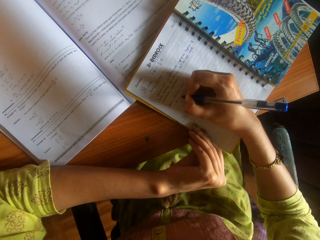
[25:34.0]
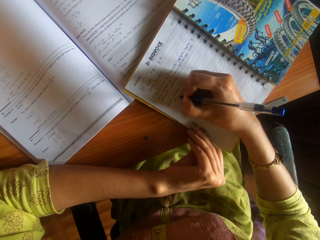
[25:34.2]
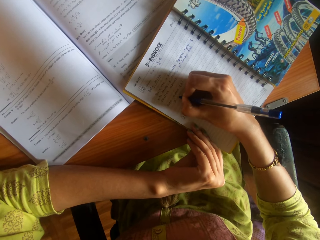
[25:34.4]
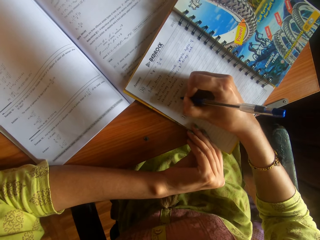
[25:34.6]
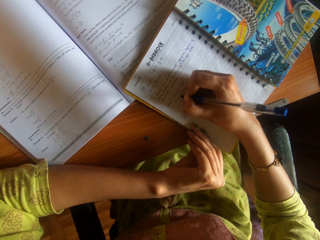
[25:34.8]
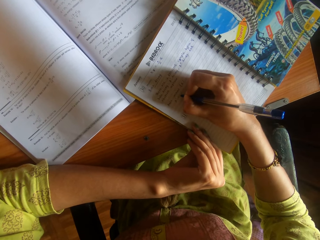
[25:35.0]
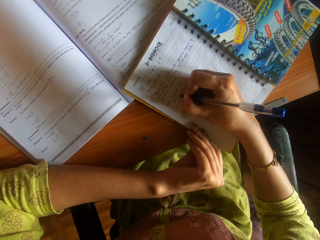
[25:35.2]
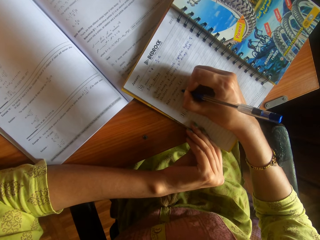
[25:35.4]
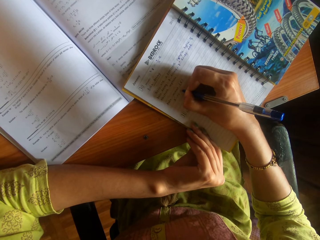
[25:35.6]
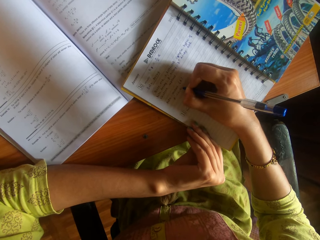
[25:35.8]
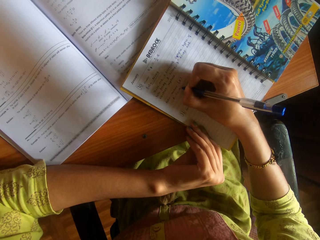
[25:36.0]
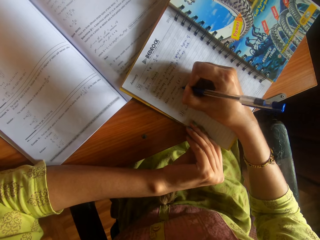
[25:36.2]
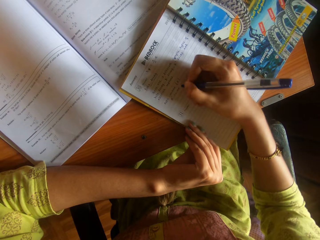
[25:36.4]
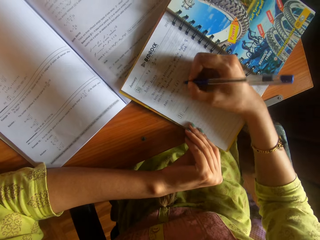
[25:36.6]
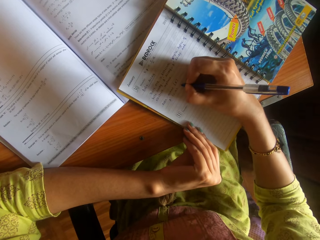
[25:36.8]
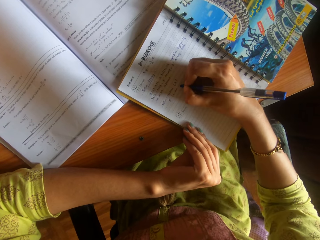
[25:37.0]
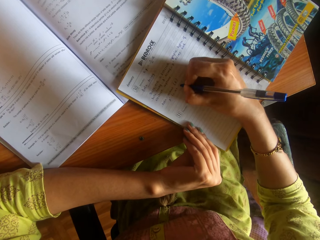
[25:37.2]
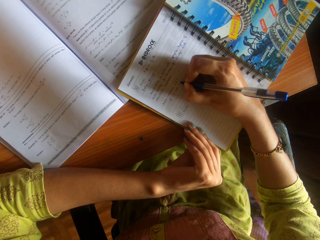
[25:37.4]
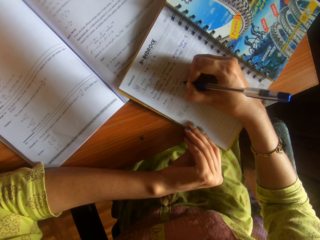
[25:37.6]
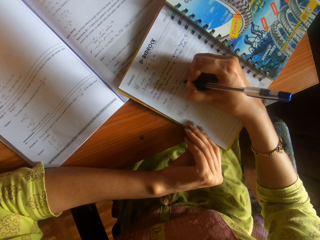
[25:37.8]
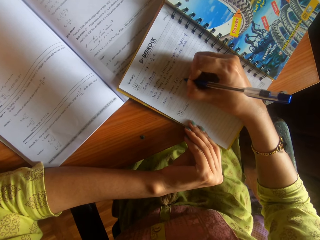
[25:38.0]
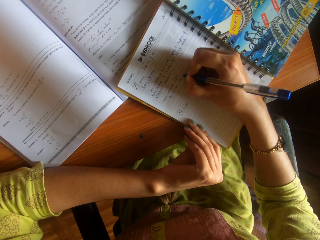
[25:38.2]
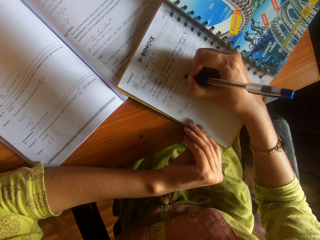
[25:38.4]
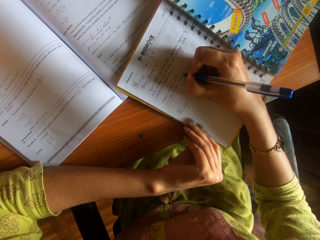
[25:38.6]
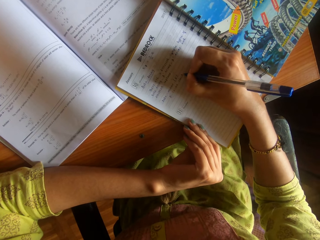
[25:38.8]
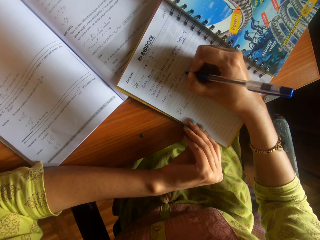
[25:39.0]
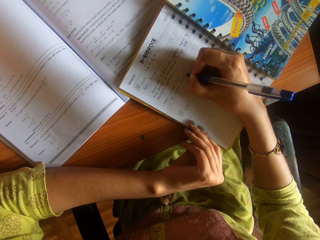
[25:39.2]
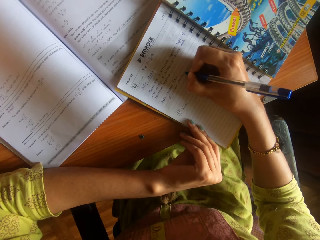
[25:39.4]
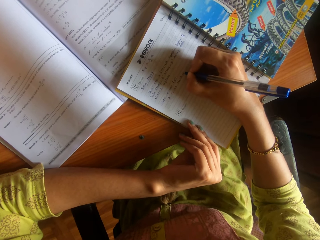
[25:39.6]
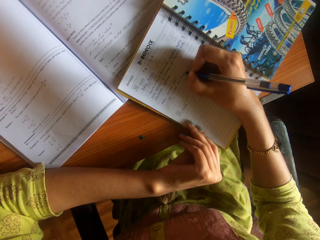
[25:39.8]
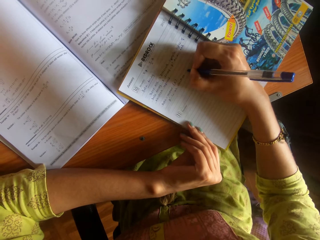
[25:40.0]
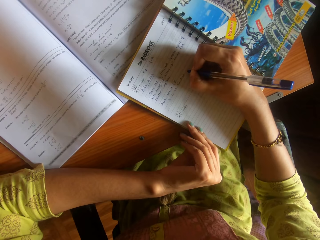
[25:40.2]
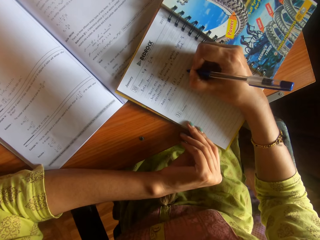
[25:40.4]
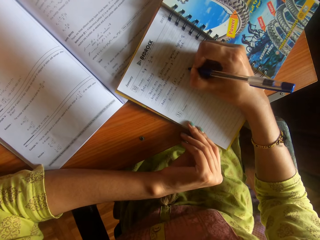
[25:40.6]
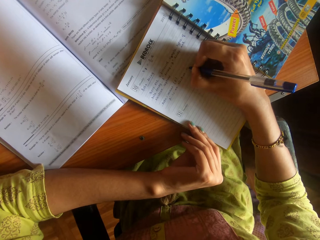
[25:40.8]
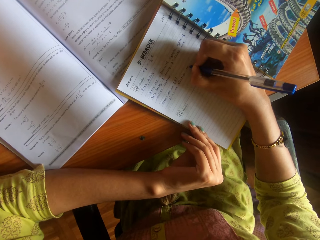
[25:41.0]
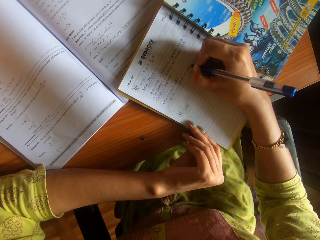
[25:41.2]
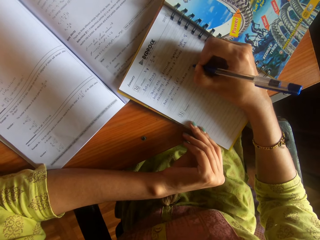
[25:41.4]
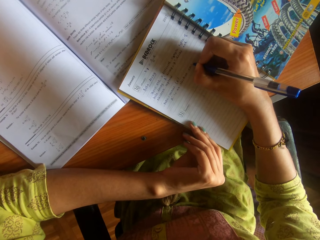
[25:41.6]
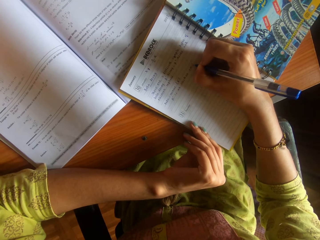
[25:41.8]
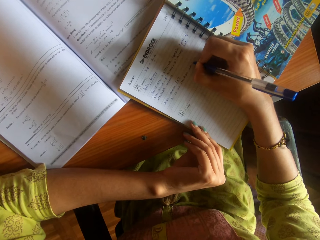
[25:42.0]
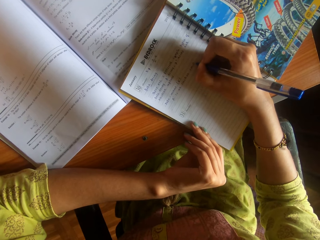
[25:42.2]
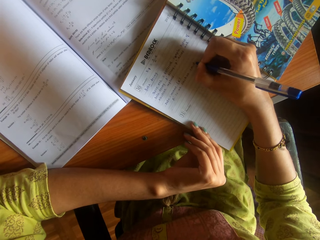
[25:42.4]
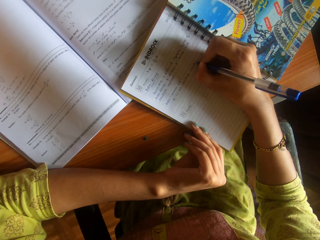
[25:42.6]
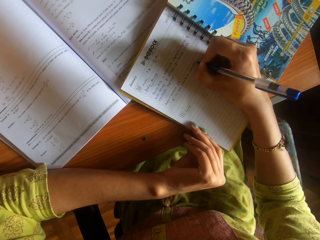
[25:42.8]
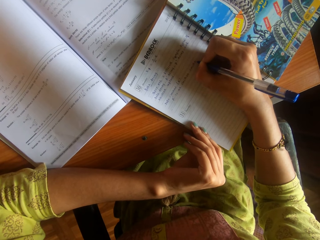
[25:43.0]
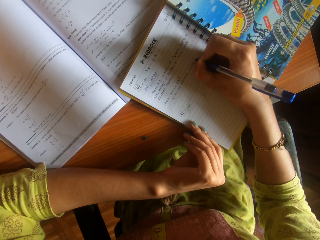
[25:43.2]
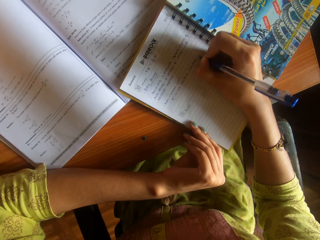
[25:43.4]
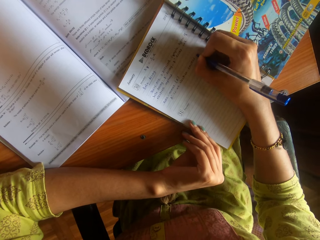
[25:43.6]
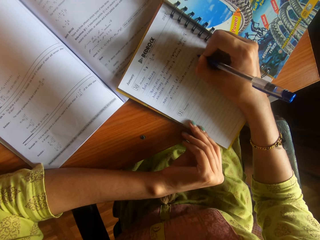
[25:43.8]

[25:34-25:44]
The camera wearer writes.

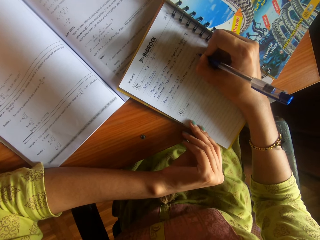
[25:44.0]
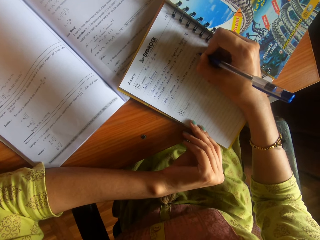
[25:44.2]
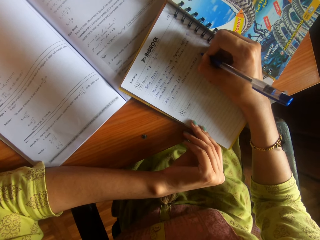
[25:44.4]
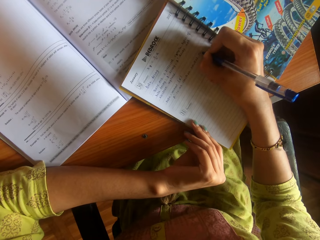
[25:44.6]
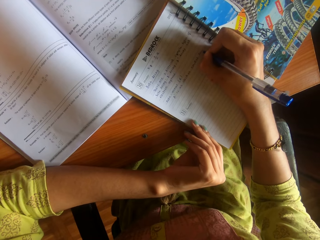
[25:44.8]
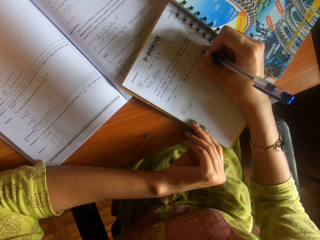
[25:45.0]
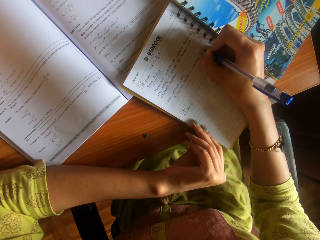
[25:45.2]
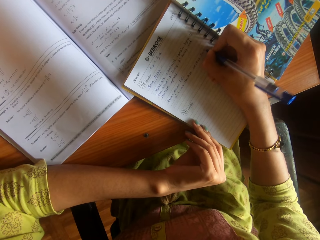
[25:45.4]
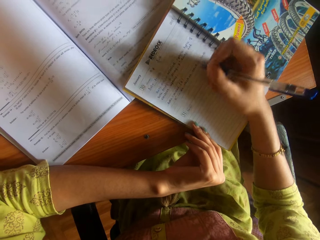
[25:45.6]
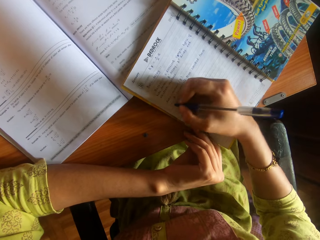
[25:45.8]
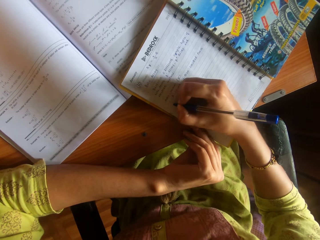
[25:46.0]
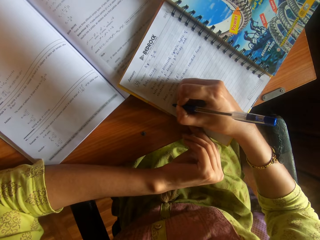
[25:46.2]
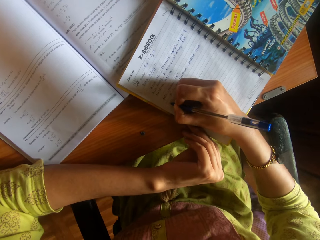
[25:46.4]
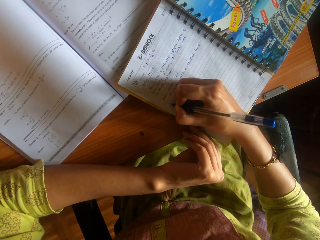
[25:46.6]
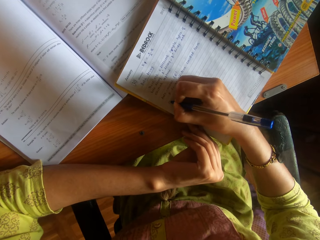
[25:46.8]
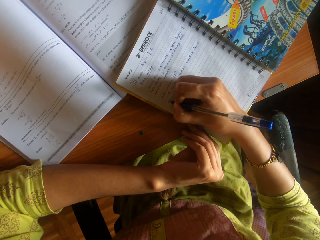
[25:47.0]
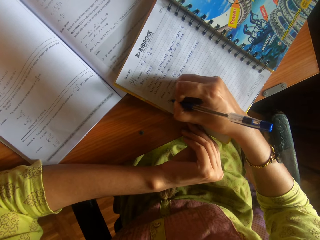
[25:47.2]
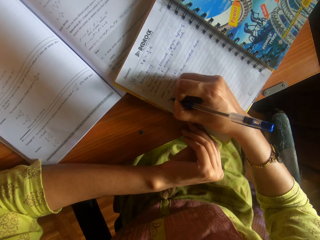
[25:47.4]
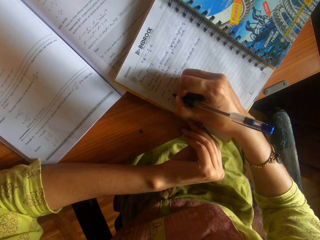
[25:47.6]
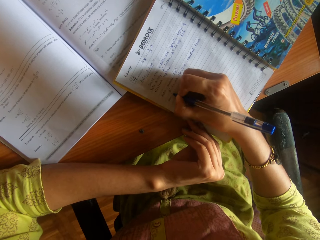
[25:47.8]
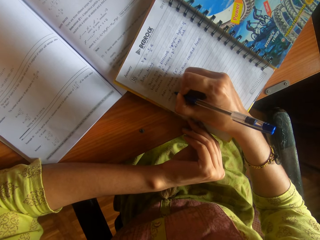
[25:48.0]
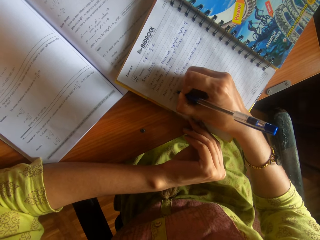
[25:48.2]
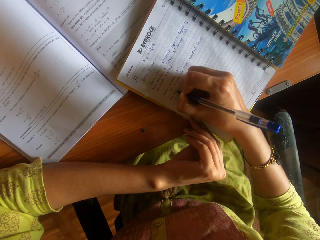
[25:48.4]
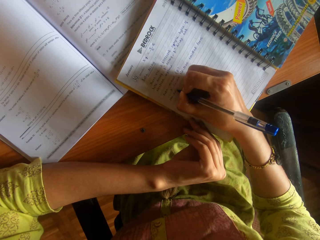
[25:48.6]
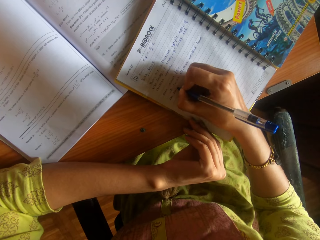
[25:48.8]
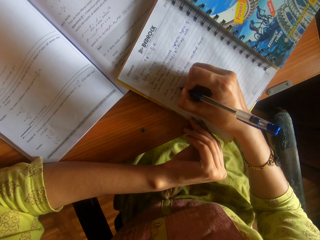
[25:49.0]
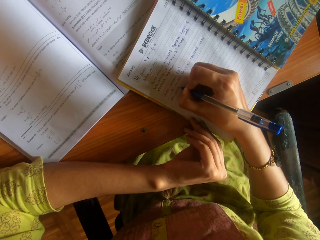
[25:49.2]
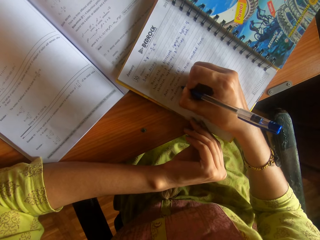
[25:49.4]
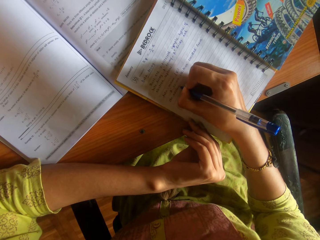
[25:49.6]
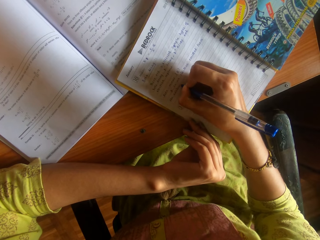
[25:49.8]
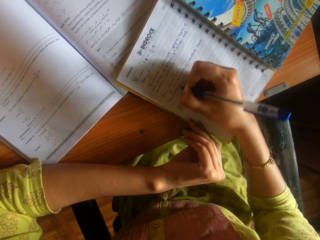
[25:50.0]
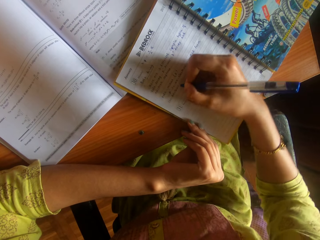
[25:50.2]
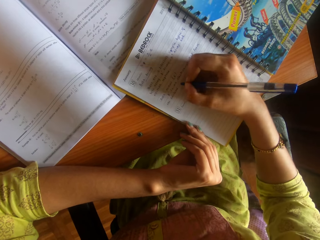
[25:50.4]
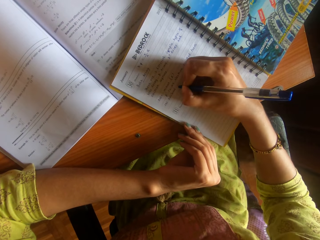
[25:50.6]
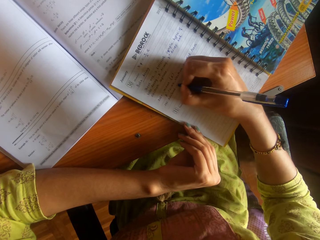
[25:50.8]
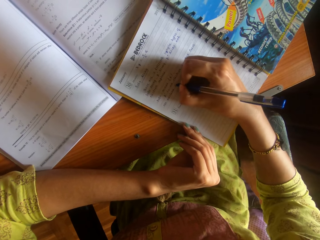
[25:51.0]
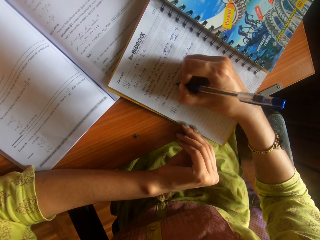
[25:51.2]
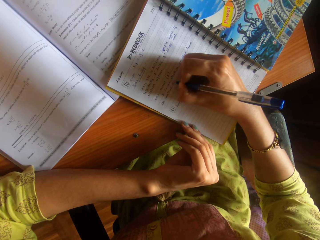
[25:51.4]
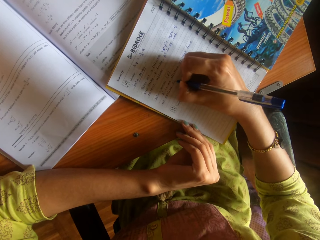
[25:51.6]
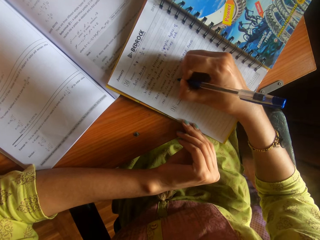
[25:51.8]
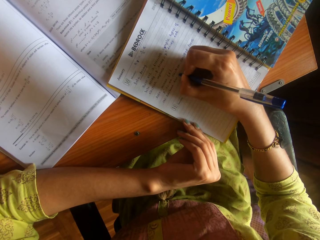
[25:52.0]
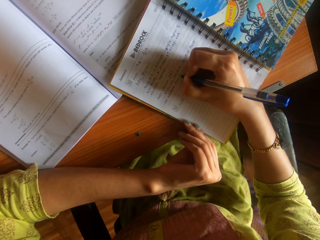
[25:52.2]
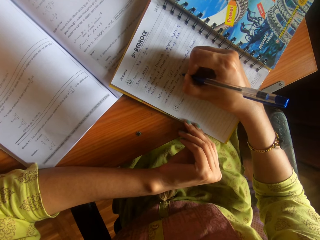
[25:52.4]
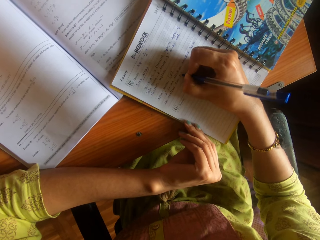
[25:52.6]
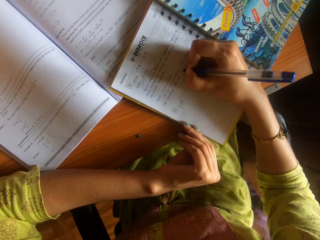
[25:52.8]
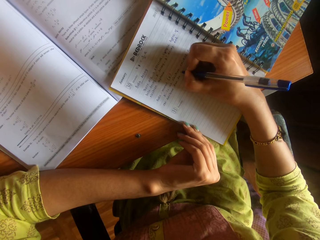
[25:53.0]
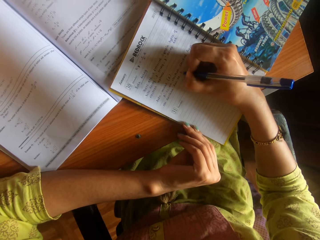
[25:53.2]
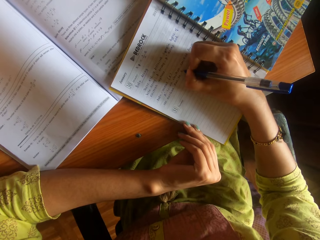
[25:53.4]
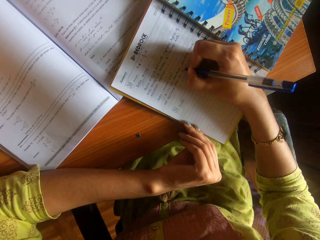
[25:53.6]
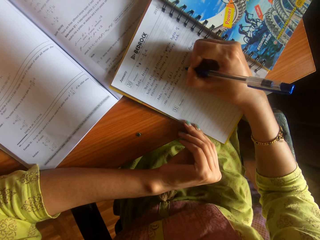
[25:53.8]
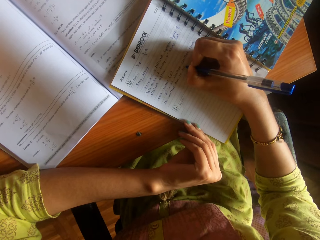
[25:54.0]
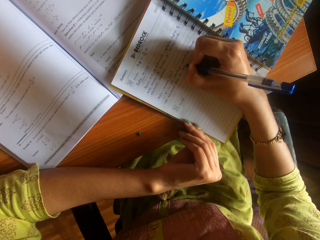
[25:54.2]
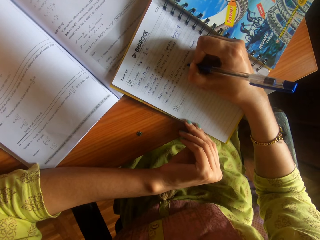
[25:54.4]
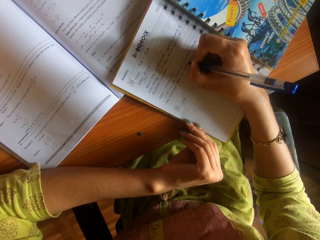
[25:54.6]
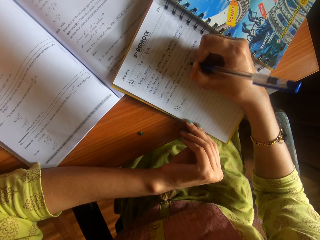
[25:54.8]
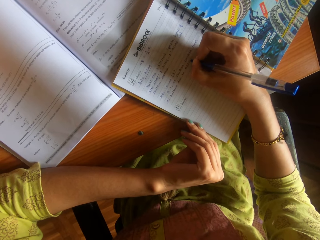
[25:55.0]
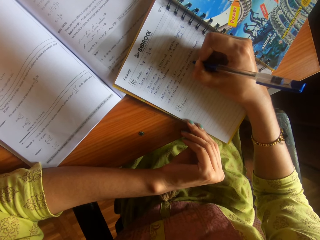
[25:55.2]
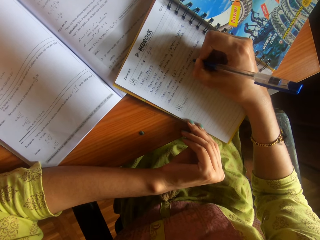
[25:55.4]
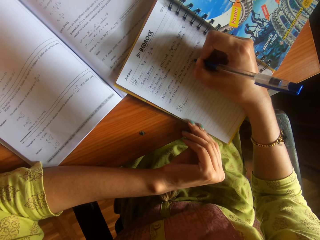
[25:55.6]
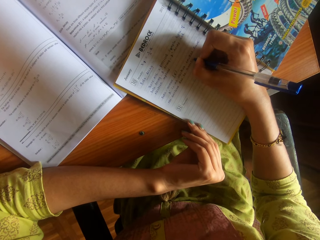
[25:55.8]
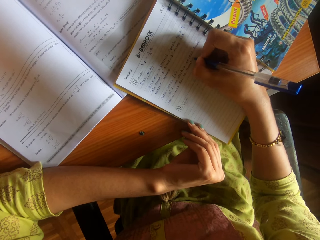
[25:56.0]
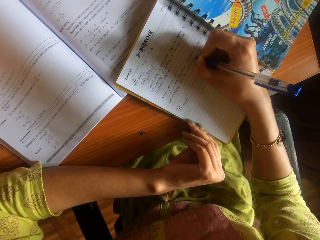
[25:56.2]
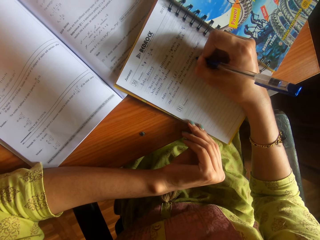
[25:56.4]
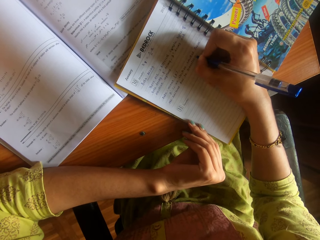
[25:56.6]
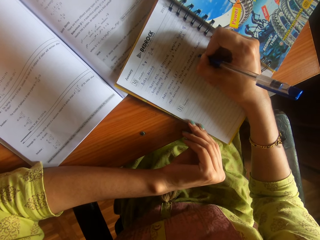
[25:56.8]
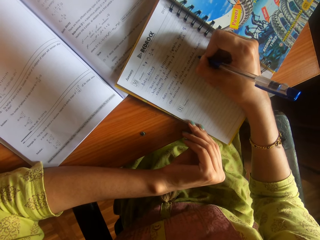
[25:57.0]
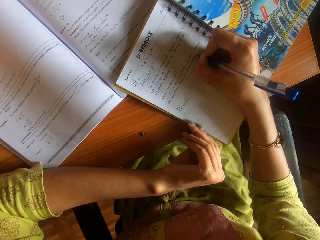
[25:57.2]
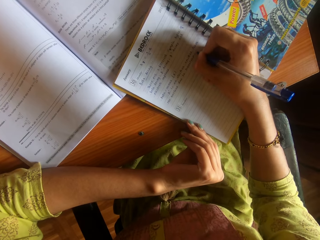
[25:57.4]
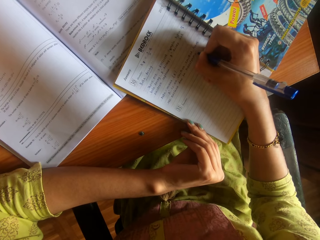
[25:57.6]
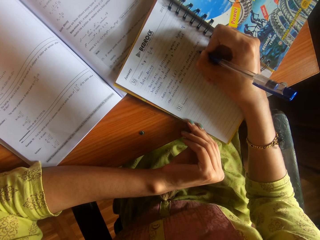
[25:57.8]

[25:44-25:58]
The camera wearer writes on another line. They write.
